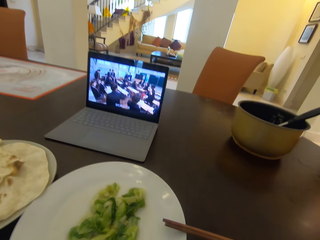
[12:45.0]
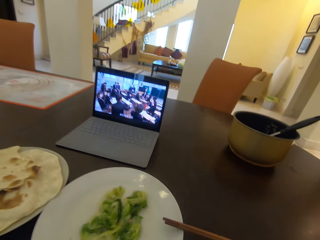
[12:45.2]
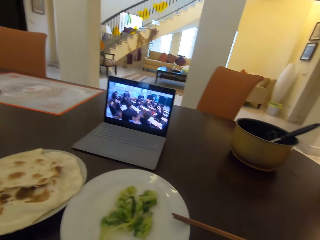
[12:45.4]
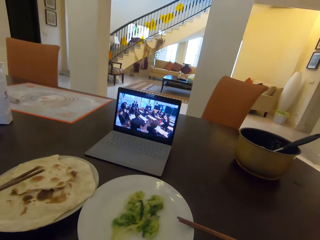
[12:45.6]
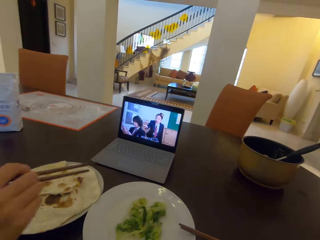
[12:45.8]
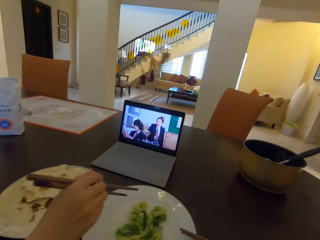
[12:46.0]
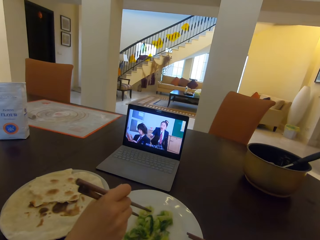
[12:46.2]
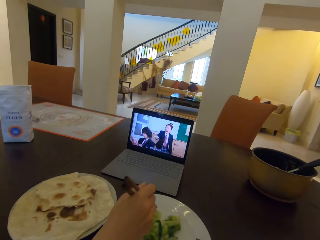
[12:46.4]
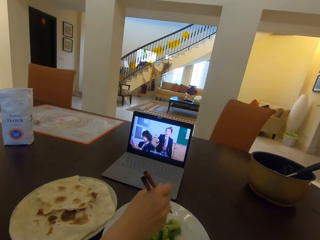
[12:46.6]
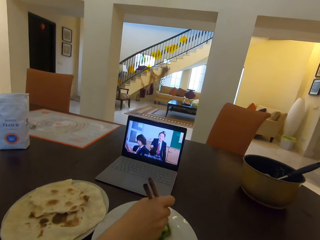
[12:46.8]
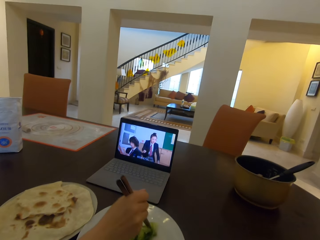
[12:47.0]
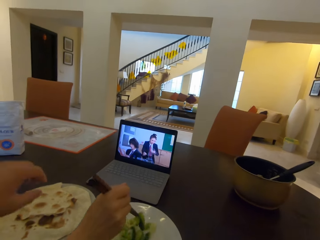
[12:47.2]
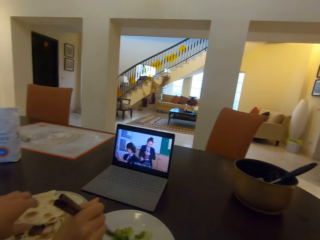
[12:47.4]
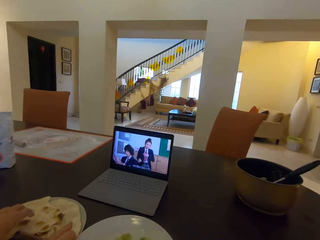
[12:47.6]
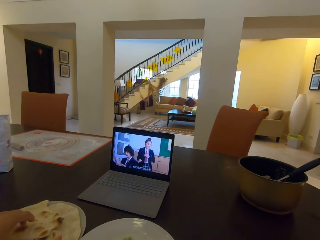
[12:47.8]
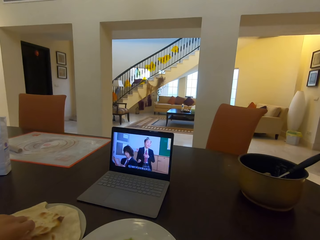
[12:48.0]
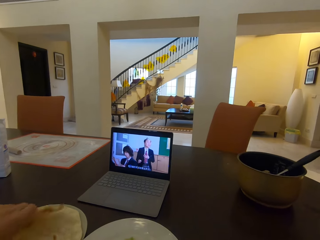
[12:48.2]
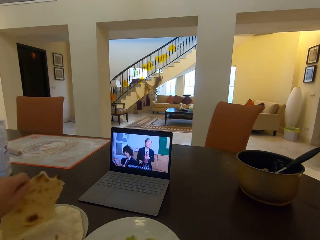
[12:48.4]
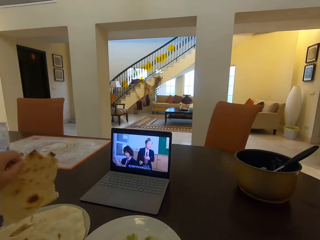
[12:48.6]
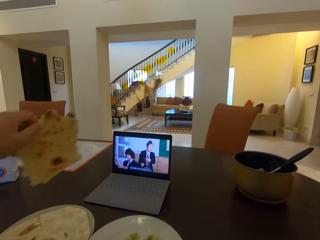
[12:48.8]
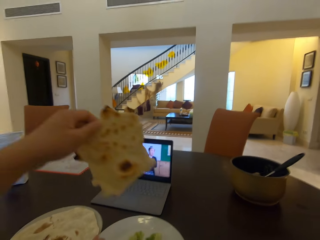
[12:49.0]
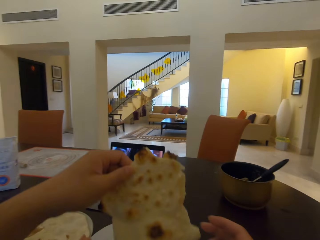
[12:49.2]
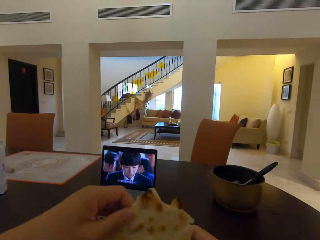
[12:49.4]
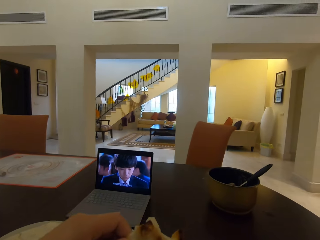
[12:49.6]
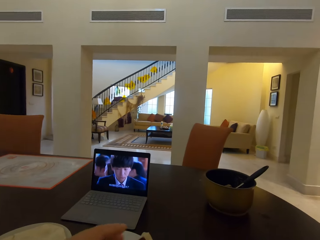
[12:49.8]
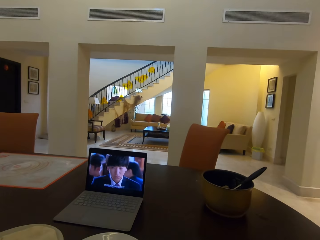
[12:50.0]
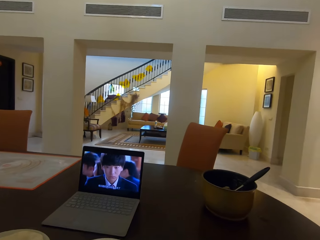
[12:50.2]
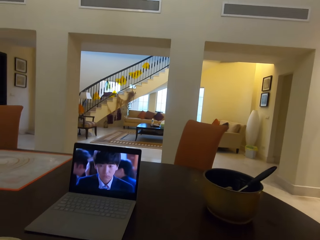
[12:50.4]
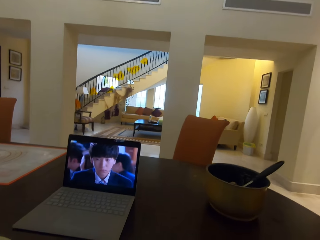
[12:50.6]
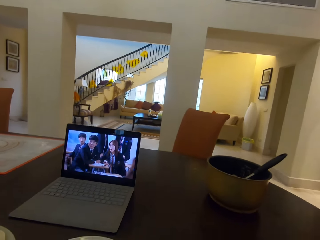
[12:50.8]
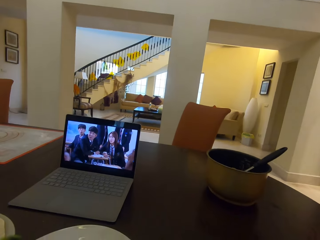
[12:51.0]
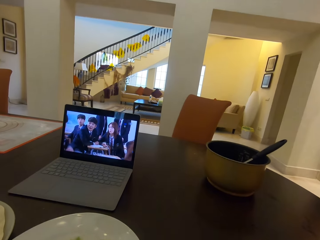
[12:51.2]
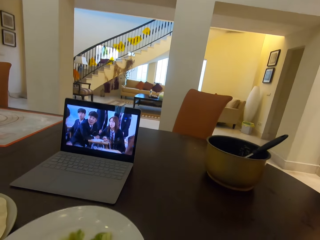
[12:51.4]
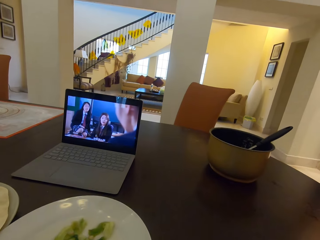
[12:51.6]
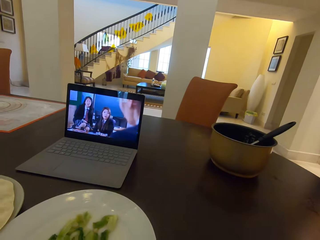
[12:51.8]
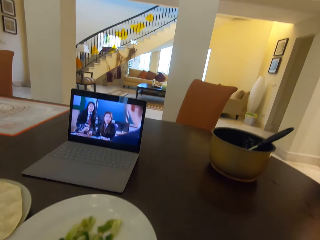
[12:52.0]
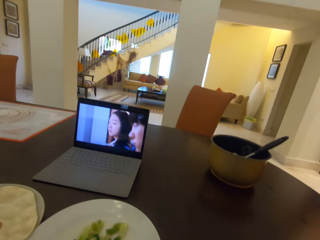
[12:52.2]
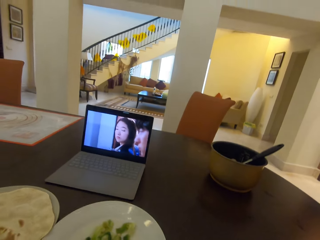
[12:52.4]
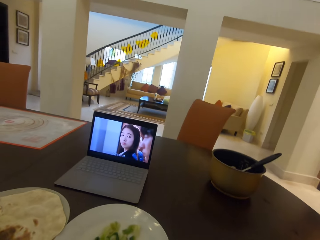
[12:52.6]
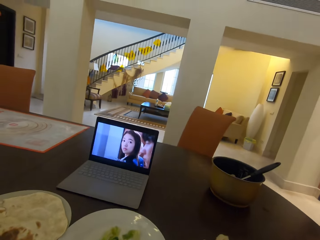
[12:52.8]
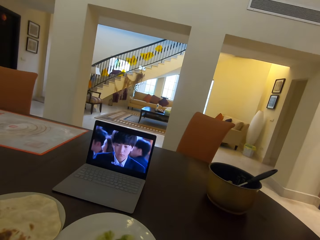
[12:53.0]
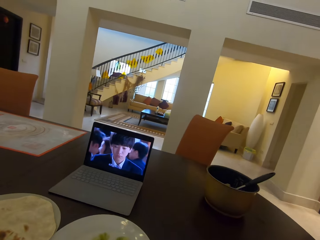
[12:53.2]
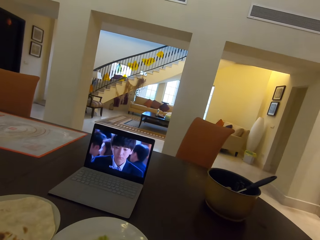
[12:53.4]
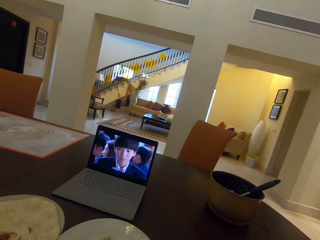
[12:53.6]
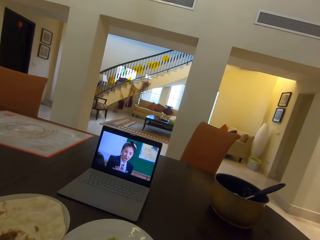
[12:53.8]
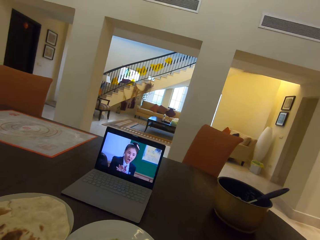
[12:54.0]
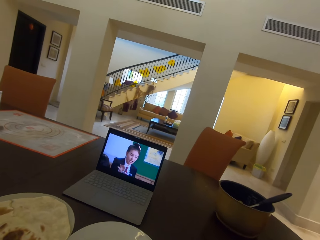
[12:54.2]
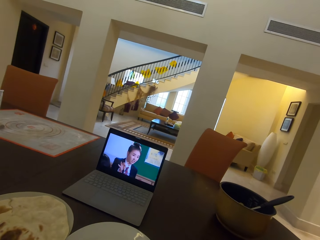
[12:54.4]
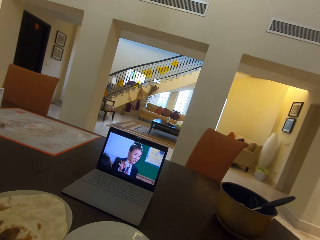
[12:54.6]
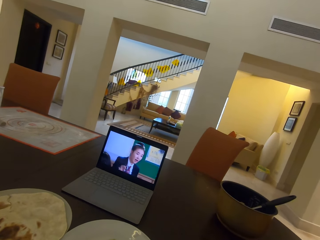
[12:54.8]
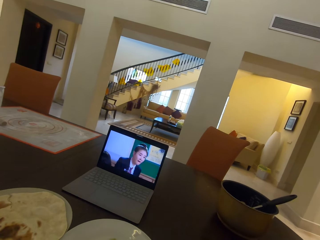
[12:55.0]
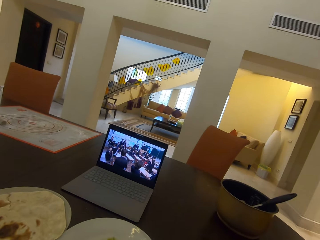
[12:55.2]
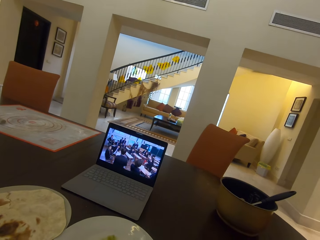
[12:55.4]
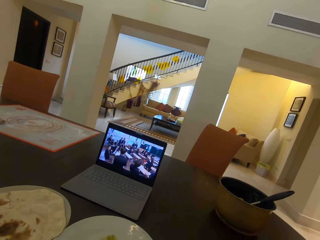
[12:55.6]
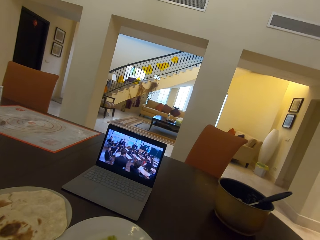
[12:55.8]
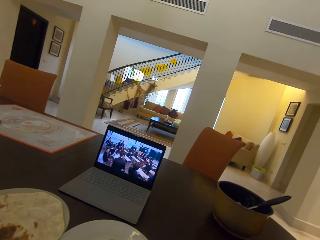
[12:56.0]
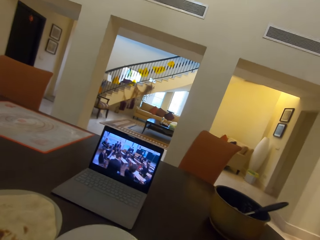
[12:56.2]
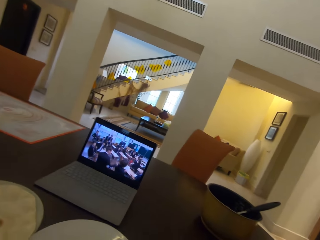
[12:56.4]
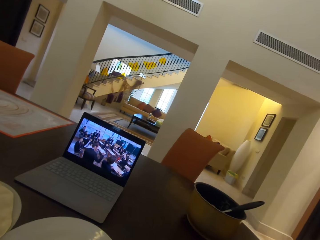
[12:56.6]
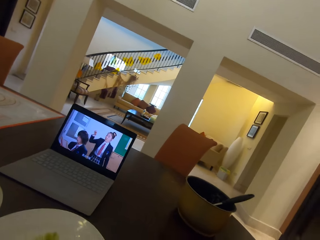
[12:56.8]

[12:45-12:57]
A lady takes food from the plate with chopsticks. The camera wearer takes flat bread or chapatis from the second plate with his right hand. The lady splits the chapatis. The camera wearer watches the laptop.

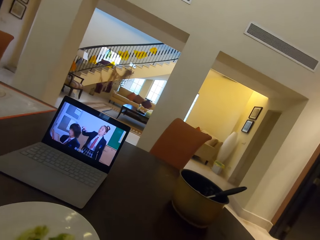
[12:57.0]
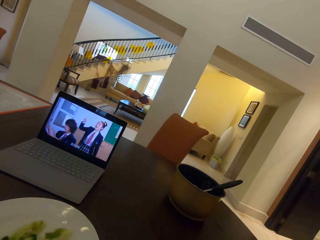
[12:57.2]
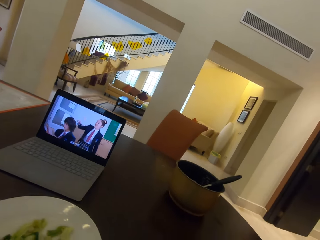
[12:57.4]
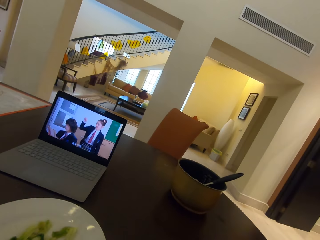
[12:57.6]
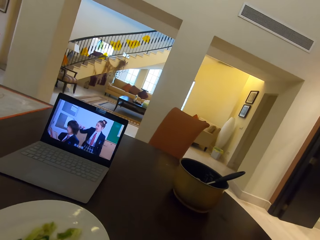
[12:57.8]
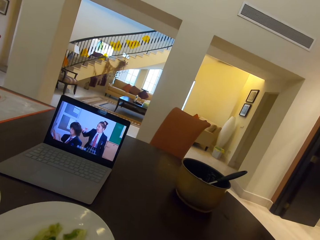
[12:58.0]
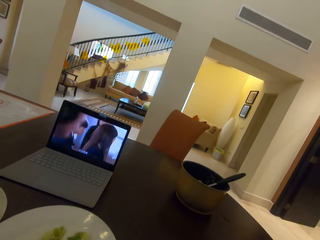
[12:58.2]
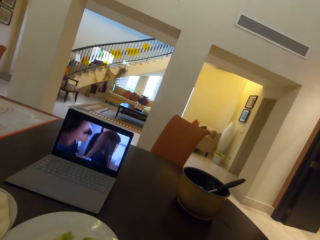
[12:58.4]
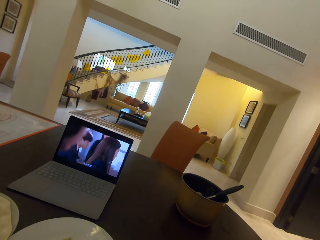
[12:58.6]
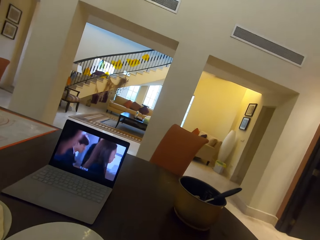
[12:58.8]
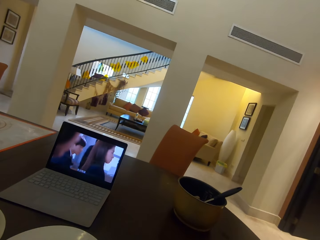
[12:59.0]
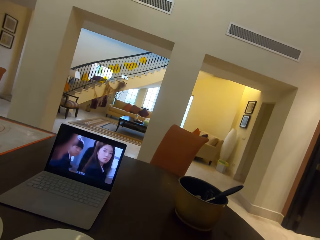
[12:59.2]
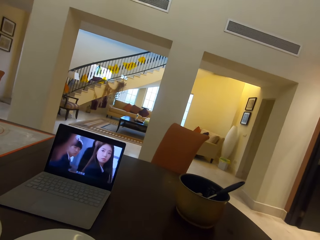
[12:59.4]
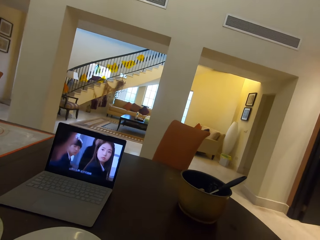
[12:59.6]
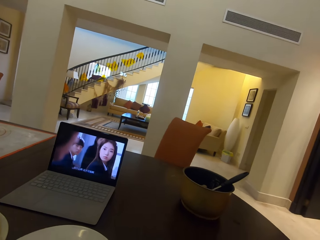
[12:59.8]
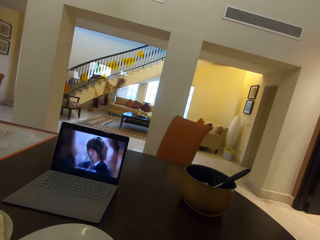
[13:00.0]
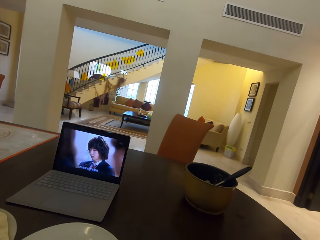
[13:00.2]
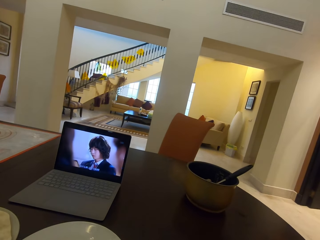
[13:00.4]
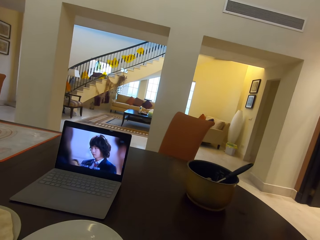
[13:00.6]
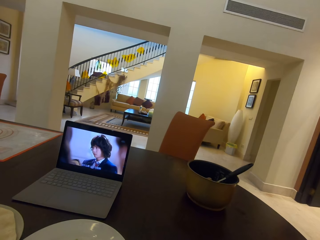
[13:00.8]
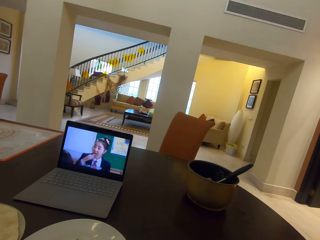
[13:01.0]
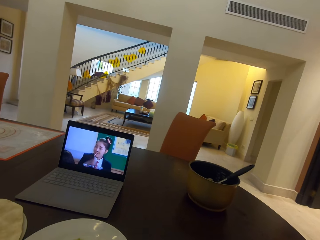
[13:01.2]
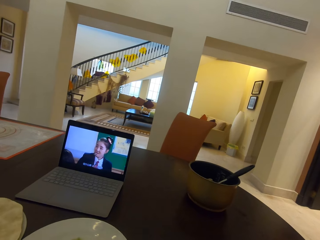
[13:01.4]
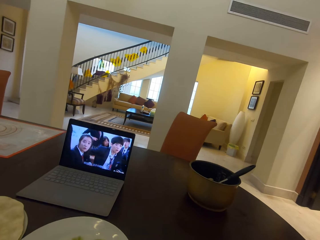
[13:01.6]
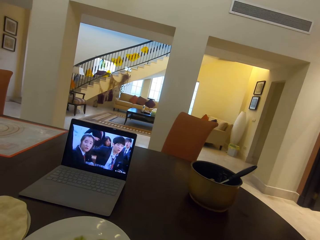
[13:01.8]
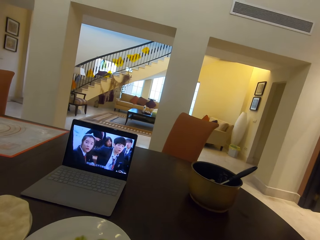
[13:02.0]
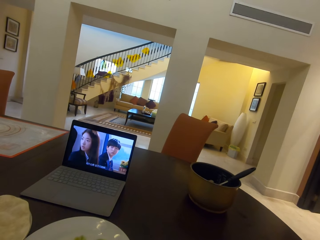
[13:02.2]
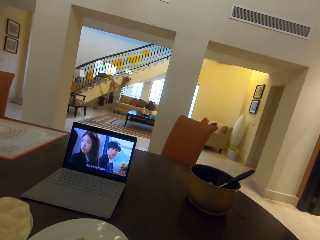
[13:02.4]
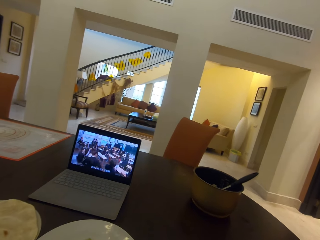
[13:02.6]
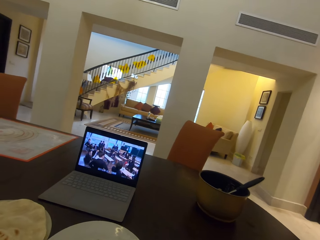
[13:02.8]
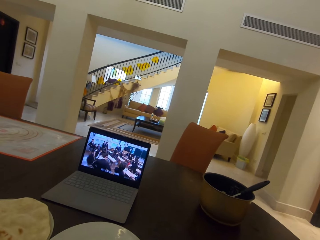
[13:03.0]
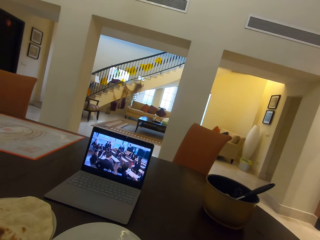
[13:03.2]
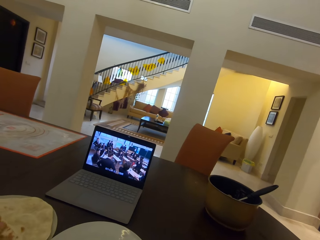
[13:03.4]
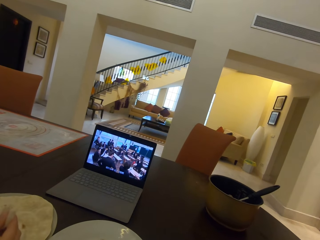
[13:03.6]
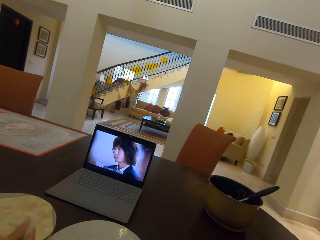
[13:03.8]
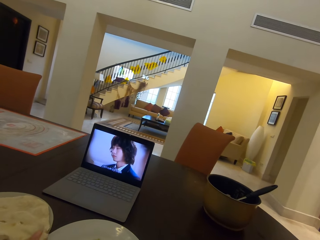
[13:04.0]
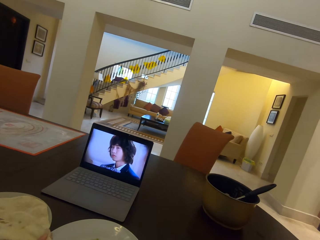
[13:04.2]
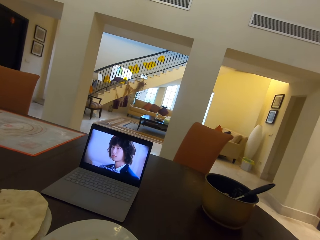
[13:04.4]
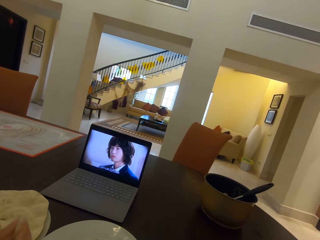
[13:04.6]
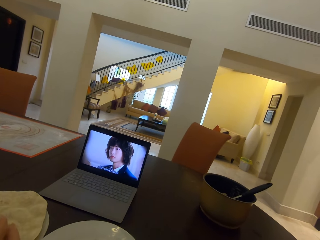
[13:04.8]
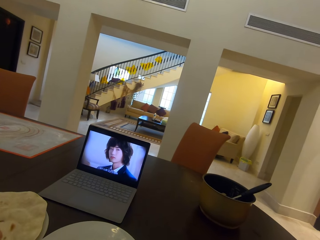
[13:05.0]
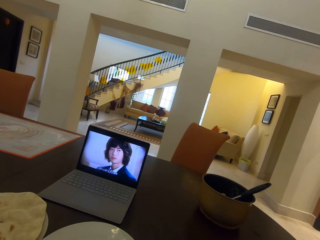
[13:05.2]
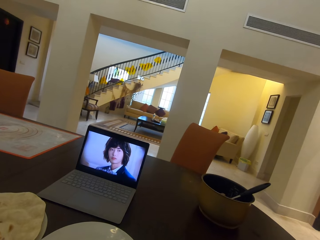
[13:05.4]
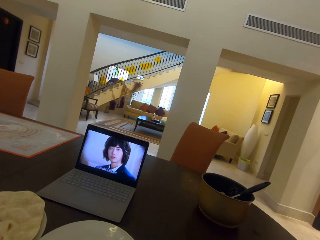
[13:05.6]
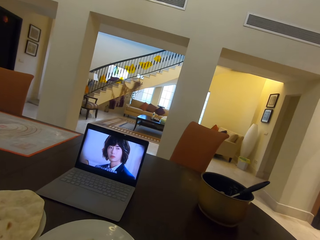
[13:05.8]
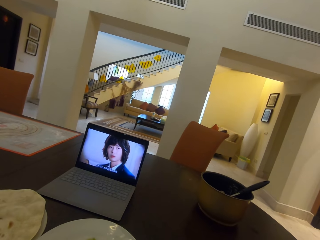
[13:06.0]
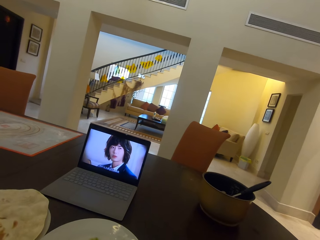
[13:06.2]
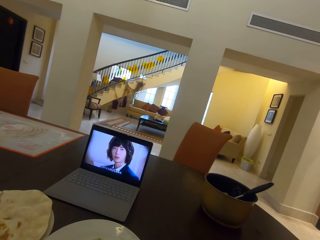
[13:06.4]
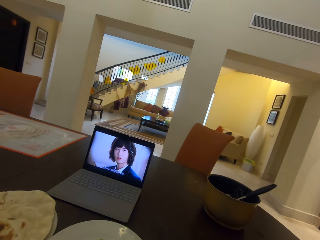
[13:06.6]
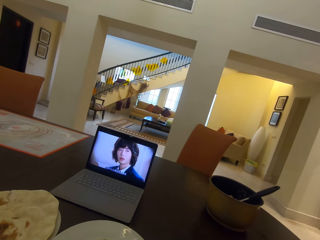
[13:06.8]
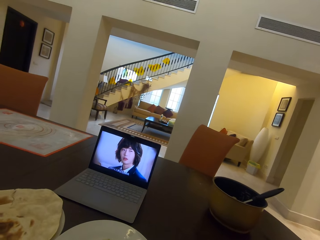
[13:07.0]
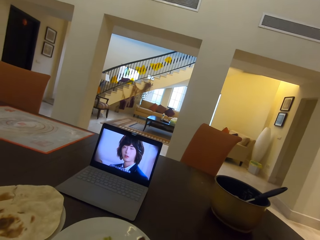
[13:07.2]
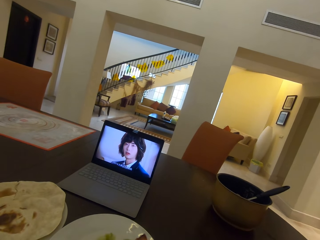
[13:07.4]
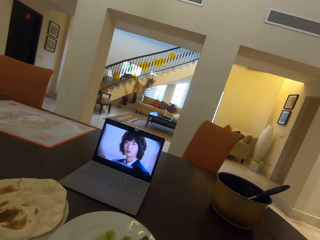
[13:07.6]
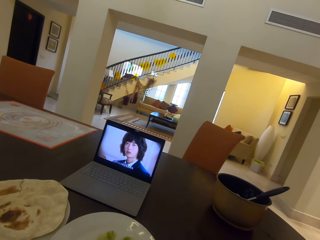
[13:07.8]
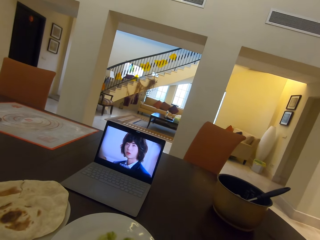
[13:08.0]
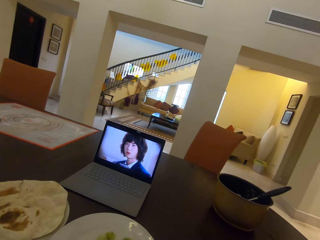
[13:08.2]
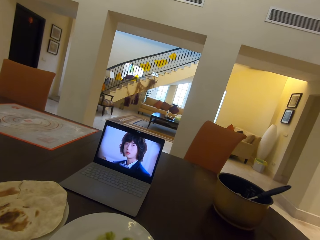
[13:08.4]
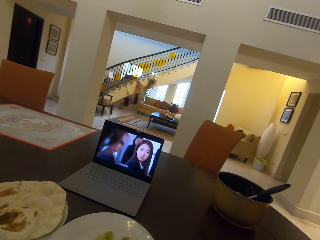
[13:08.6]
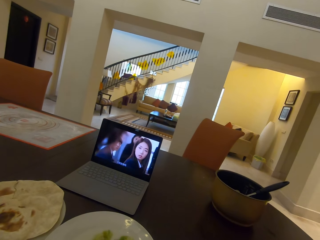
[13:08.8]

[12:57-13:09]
A lady takes flat bread or chapatis on the second plate. The lady moves the chapatis.
